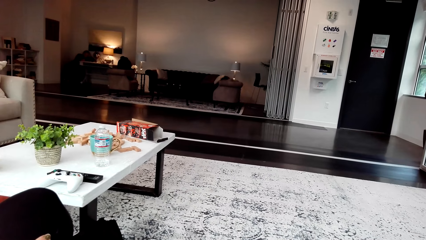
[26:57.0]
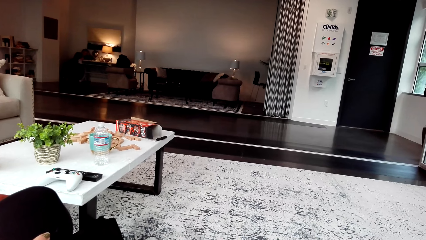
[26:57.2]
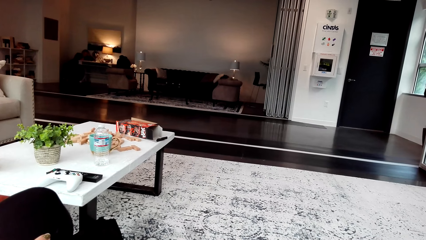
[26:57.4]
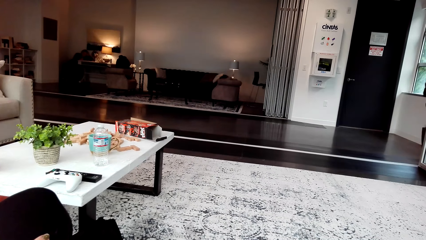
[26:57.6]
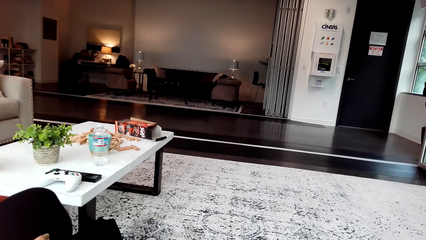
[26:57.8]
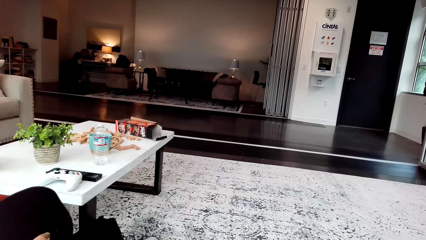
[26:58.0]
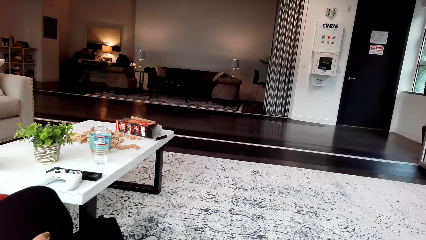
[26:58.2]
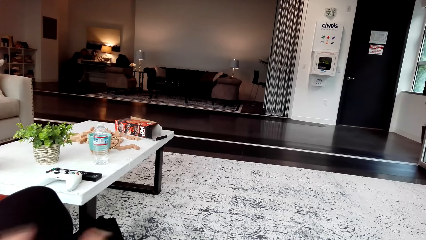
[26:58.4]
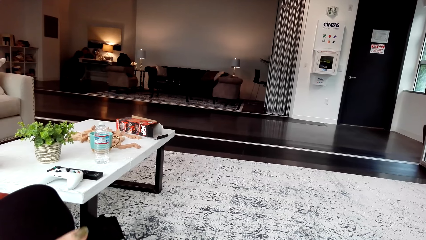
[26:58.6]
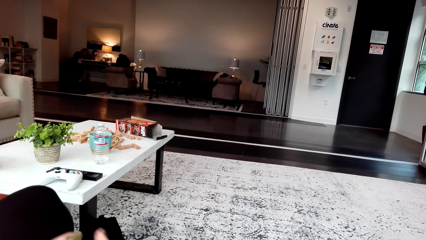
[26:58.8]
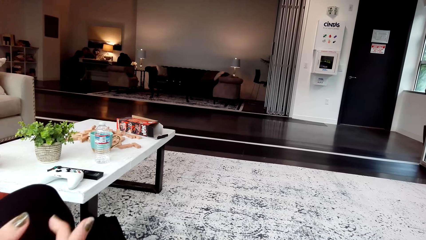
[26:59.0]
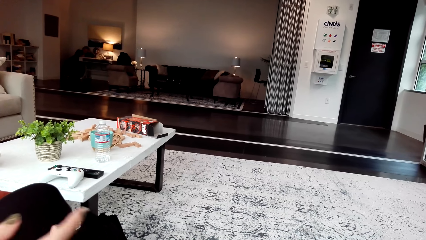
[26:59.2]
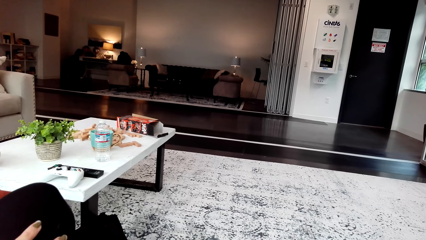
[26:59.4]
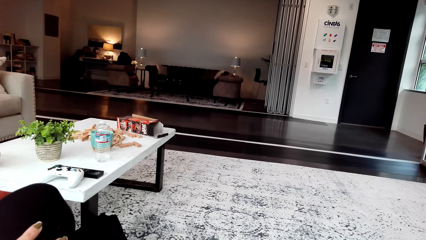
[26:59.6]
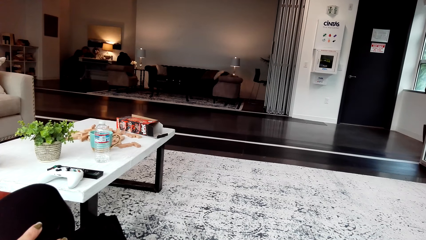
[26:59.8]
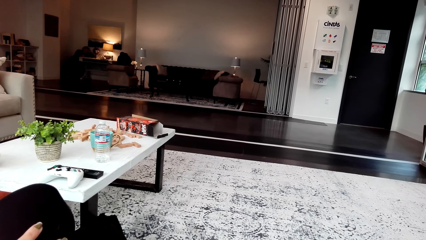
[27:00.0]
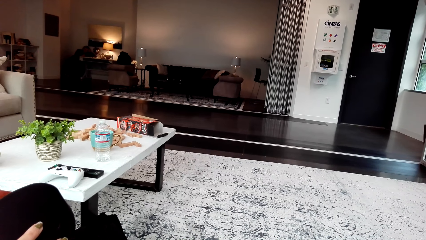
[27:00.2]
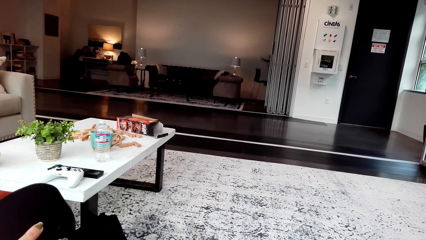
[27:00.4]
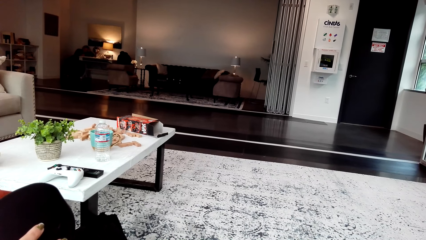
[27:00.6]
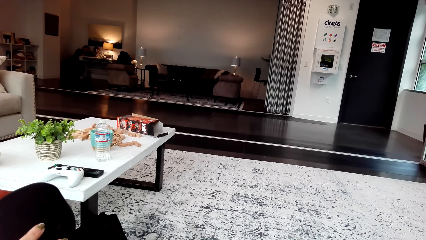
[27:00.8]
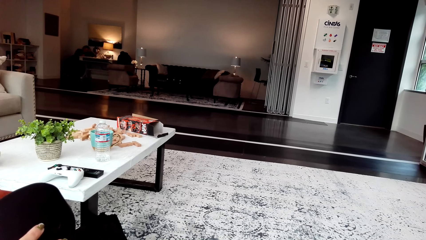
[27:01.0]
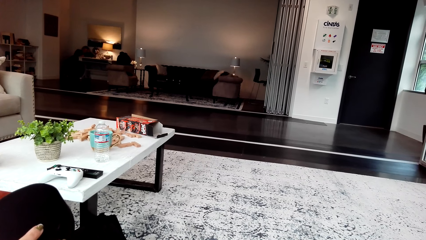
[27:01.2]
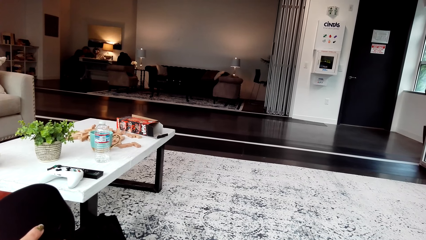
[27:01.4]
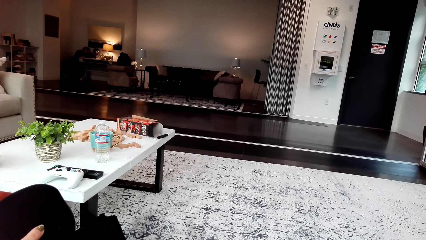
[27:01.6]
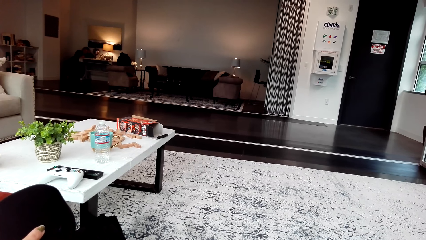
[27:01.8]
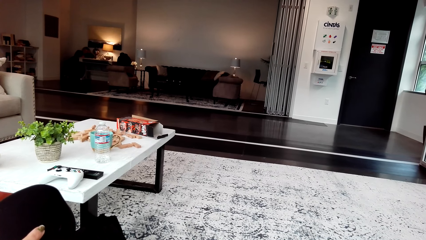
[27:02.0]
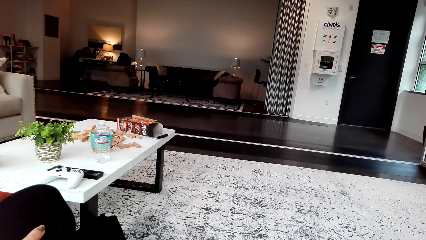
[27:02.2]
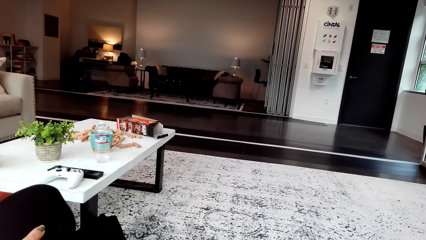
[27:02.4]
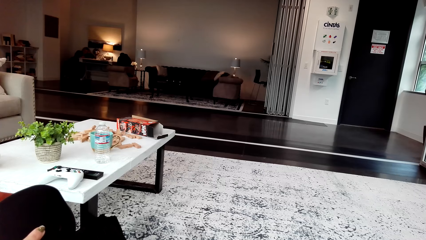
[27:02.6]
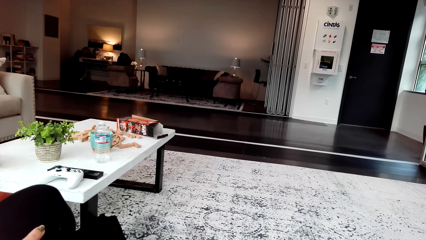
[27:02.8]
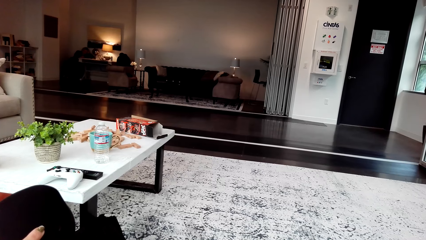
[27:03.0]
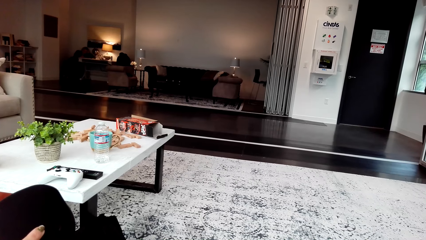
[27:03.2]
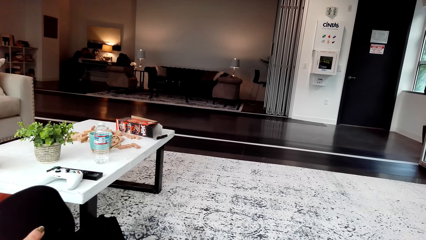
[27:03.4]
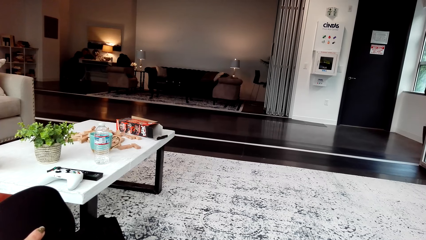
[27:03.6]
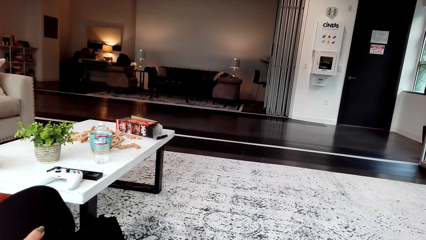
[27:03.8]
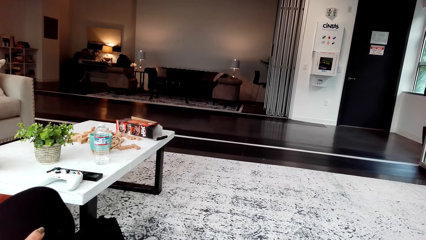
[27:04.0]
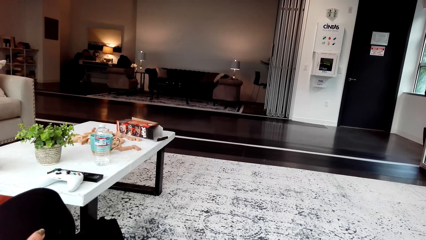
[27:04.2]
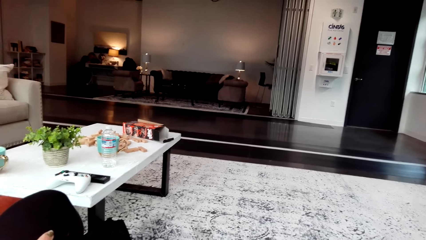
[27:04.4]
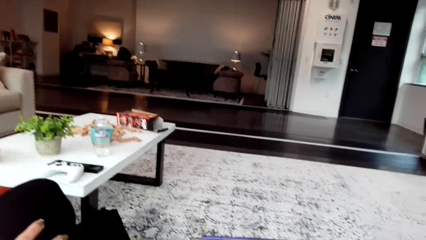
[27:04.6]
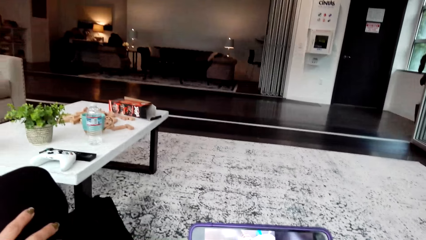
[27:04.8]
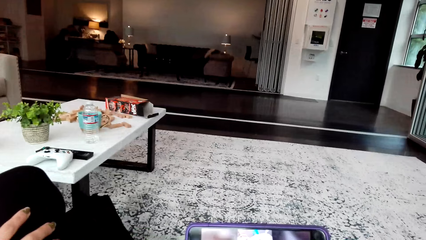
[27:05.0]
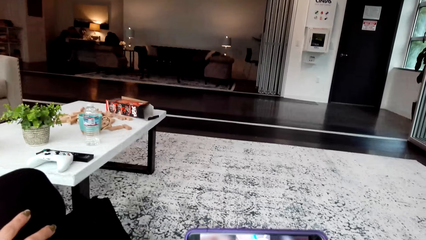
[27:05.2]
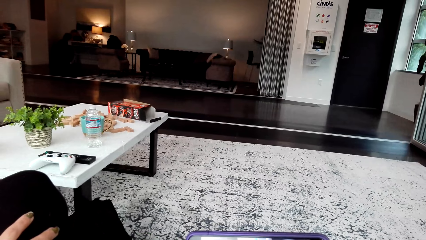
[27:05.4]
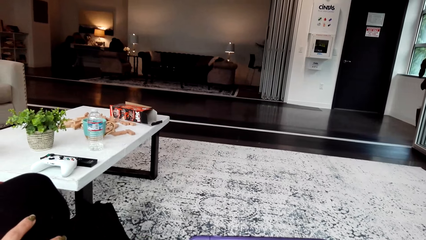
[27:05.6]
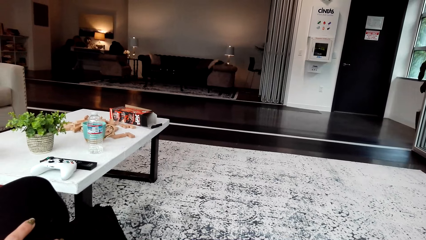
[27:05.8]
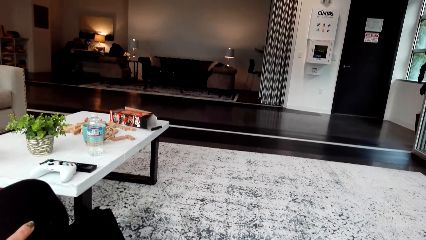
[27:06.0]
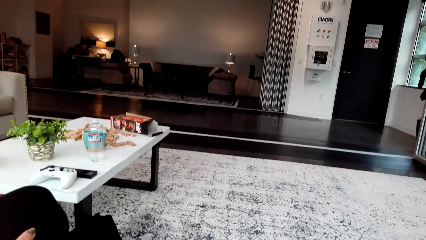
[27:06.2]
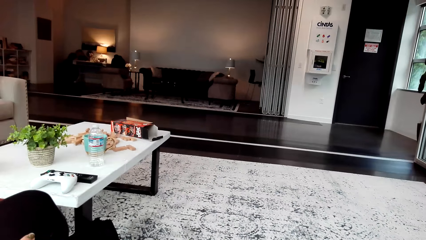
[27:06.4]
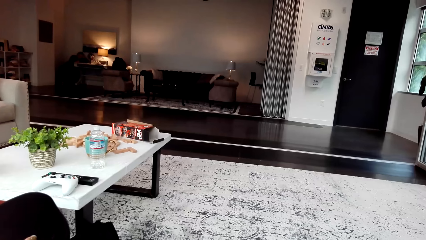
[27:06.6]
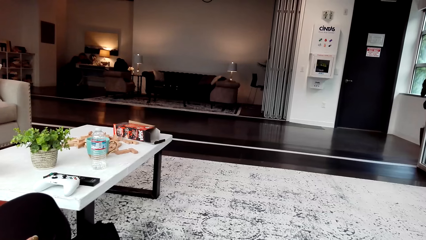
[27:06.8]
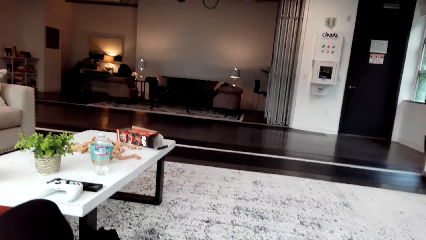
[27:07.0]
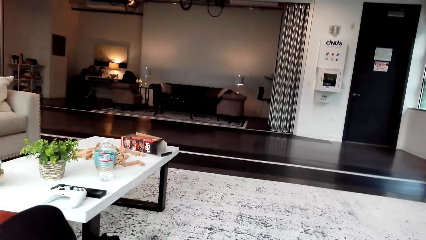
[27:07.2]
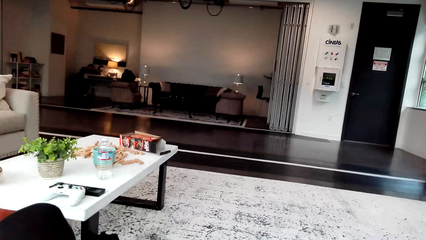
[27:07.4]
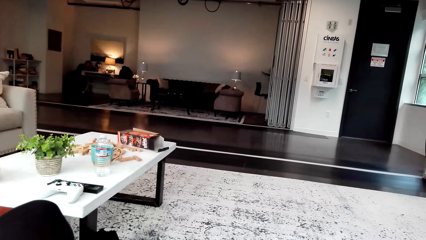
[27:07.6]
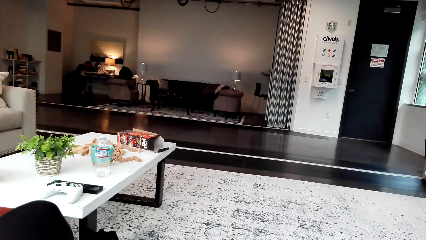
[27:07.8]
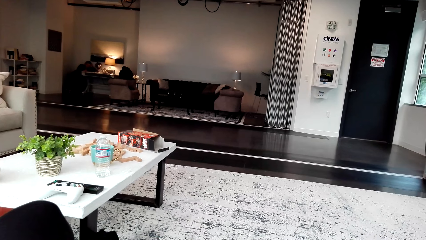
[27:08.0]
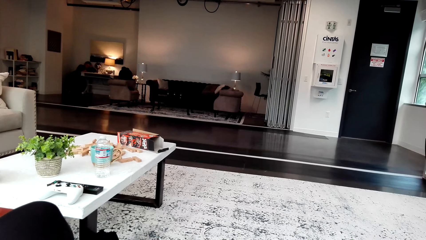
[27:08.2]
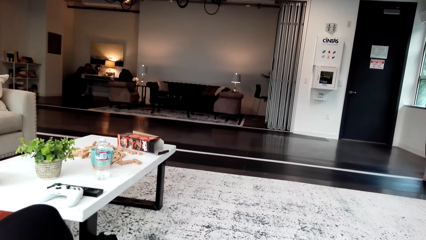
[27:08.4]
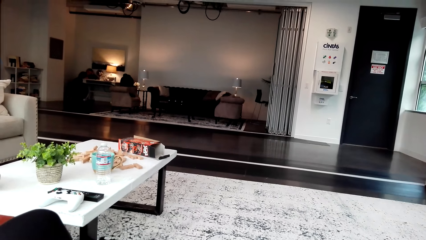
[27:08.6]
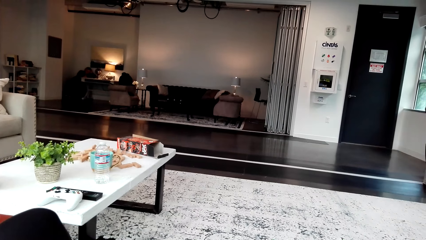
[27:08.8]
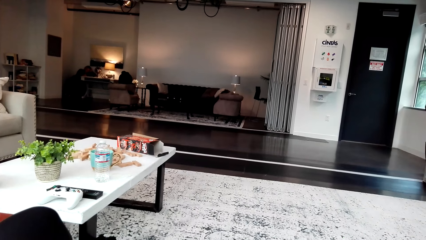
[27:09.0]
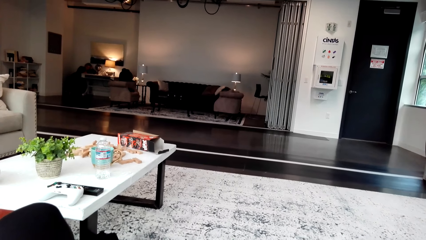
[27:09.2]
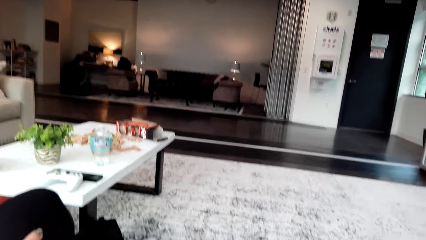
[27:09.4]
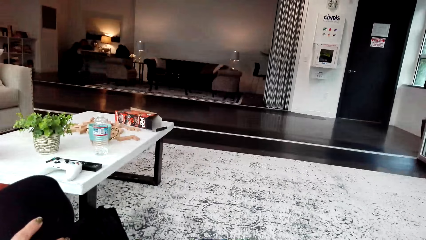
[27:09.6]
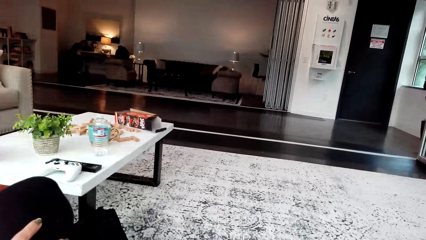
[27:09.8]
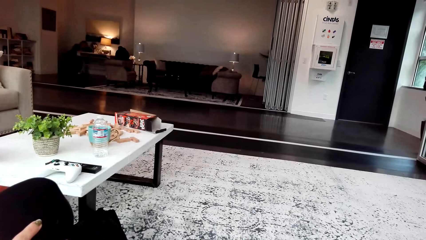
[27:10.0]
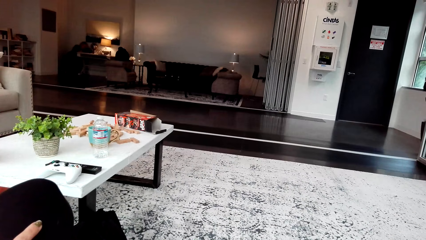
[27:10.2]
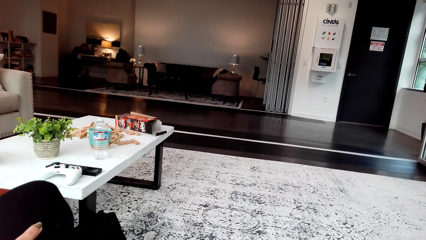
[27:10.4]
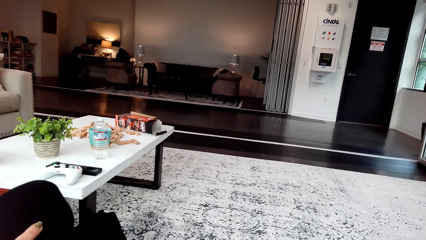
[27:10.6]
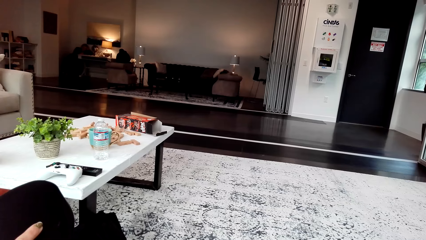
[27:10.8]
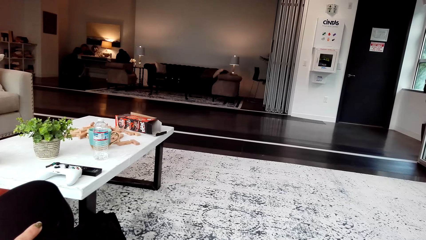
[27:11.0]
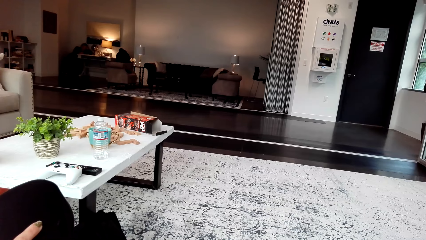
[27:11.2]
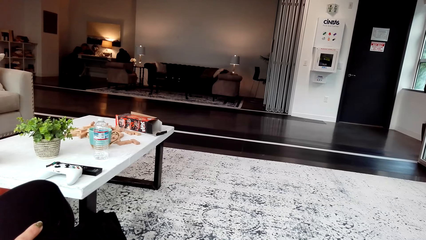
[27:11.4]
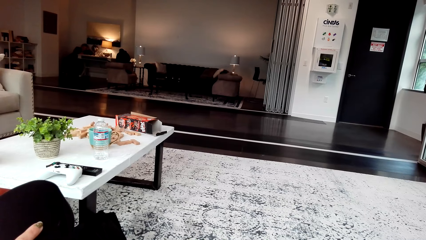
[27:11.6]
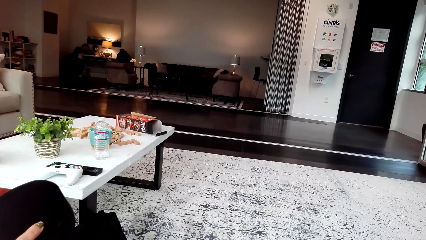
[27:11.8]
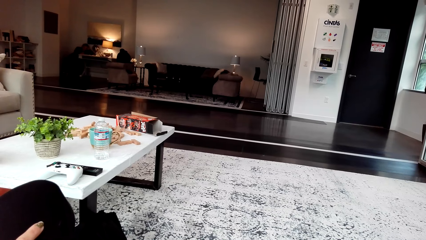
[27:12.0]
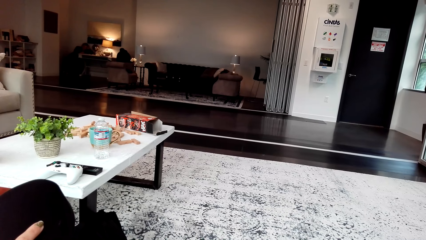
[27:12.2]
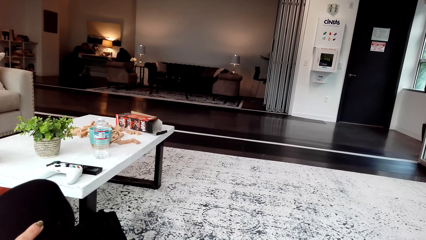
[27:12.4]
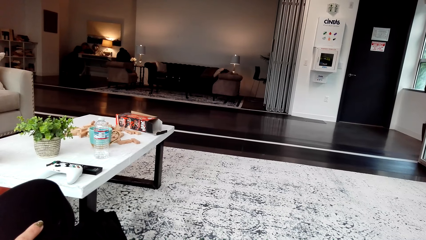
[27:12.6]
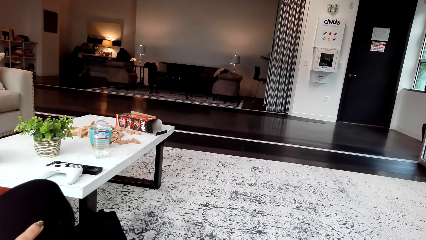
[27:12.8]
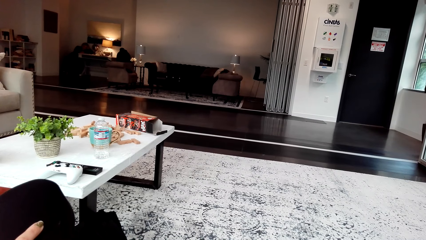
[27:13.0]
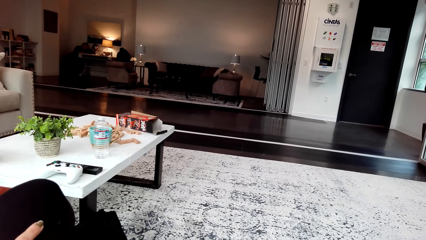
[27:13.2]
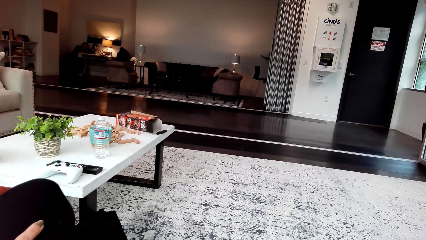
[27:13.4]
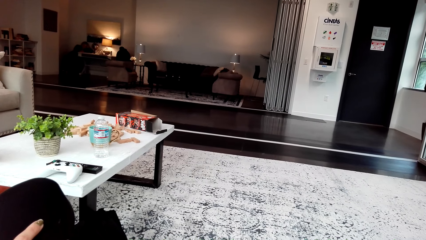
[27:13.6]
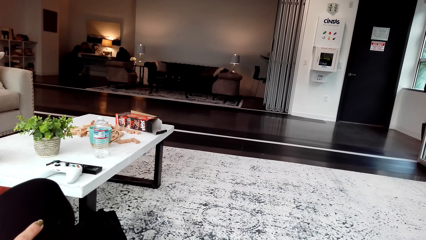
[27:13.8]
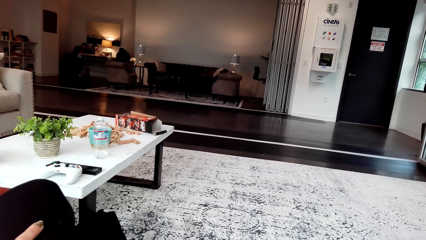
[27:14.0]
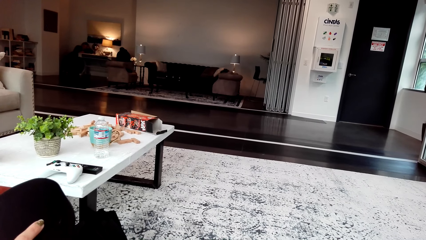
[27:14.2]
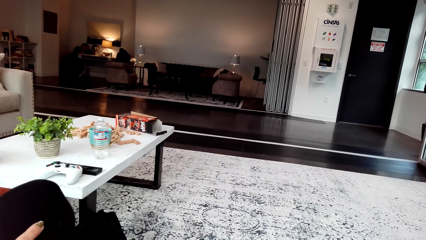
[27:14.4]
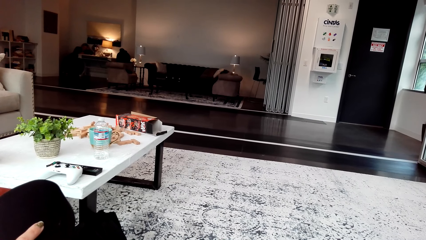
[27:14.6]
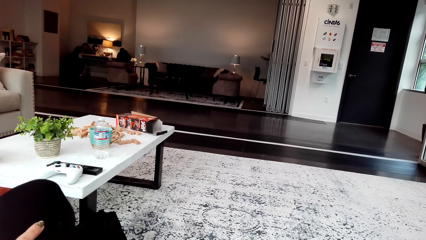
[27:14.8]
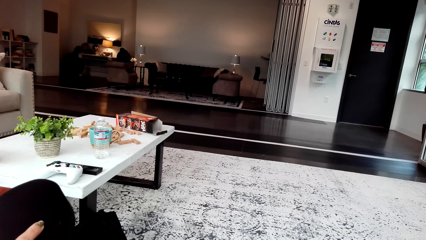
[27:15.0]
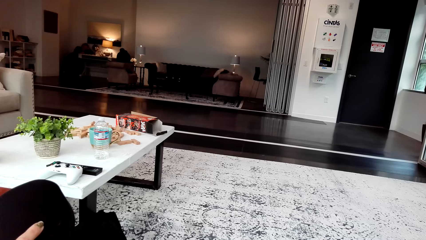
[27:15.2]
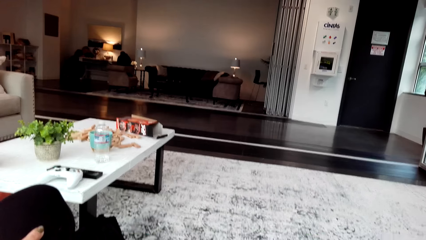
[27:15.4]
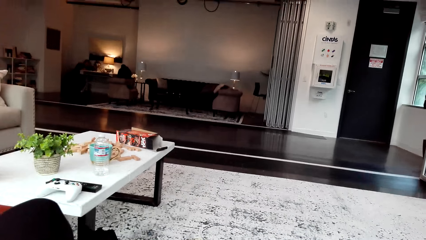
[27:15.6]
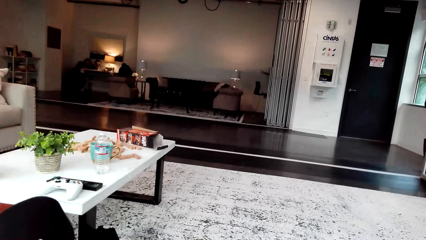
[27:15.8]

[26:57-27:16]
The camera wearer looks around. A woman moves the hands. The camera wearer talks.
